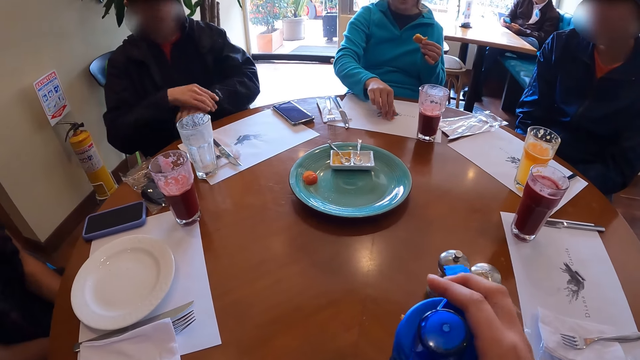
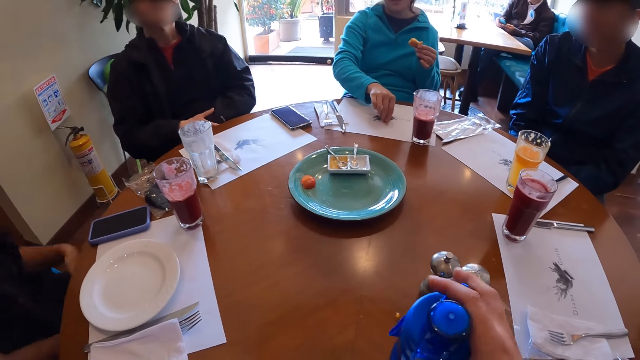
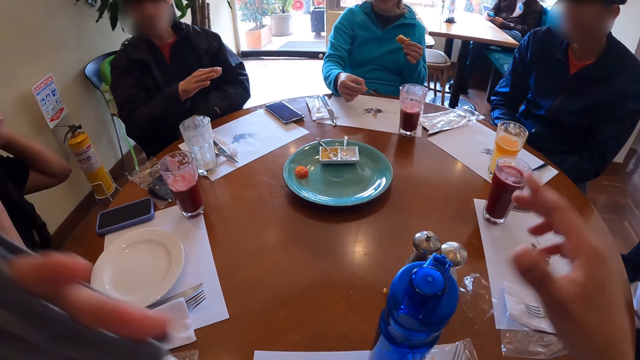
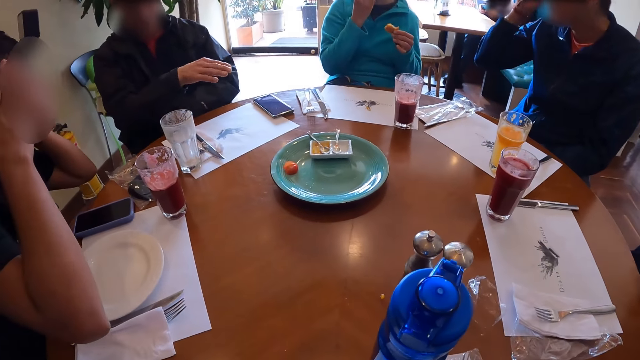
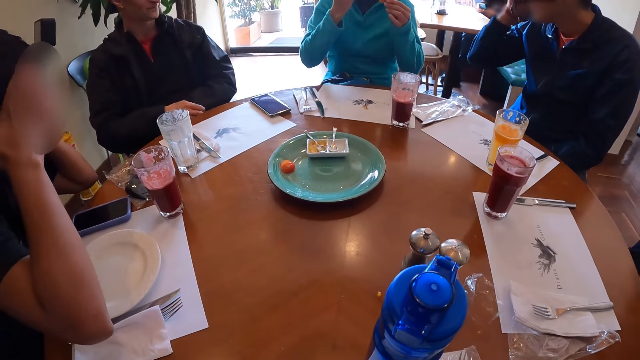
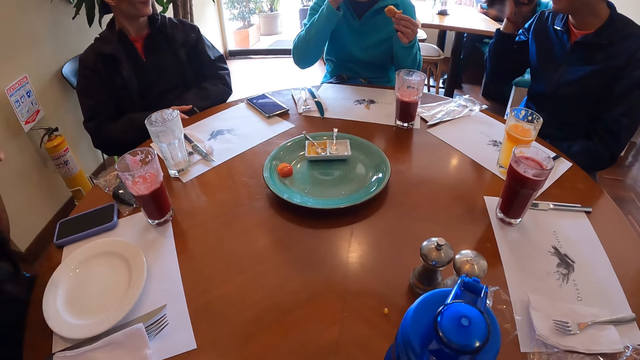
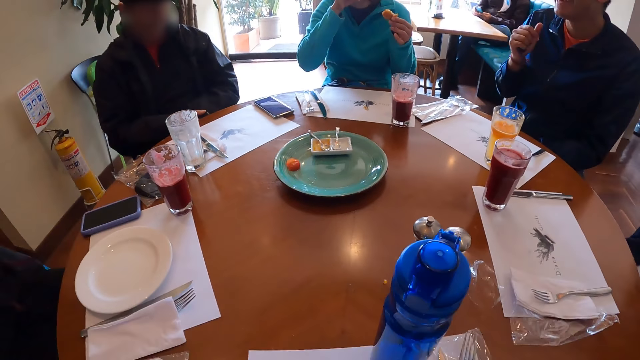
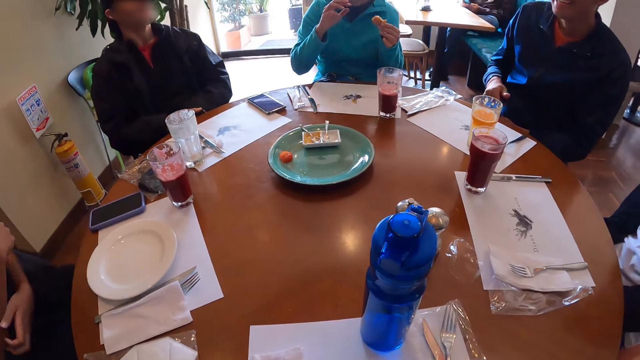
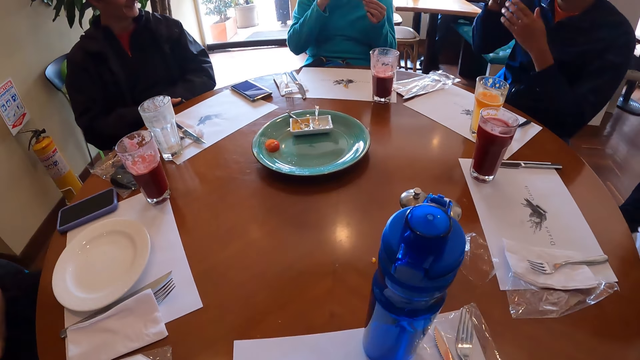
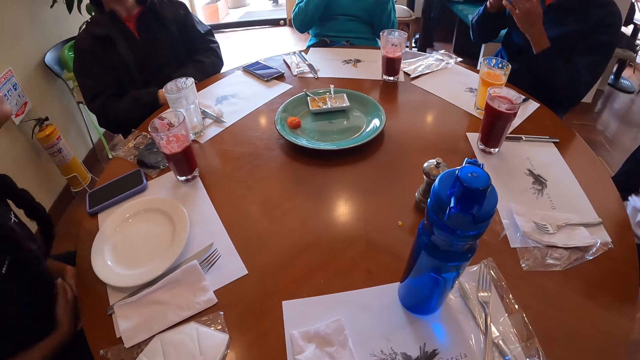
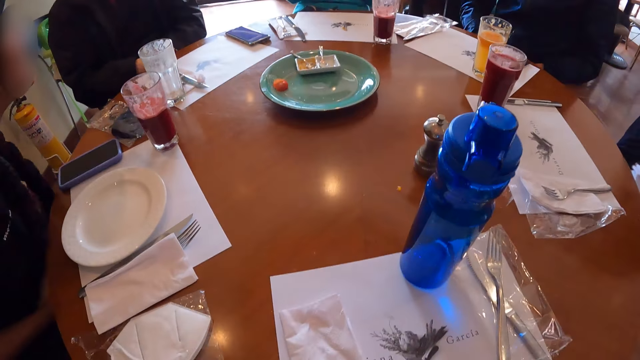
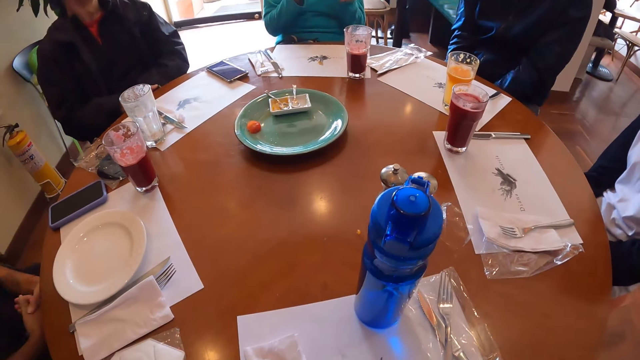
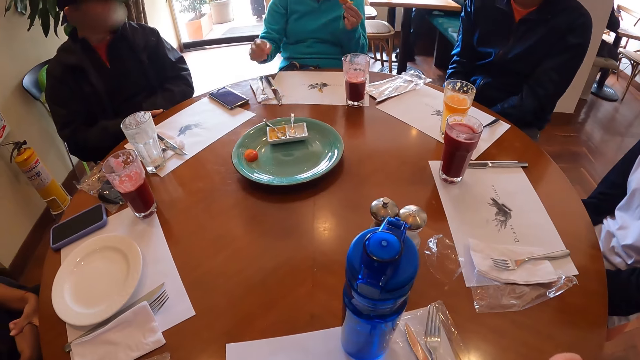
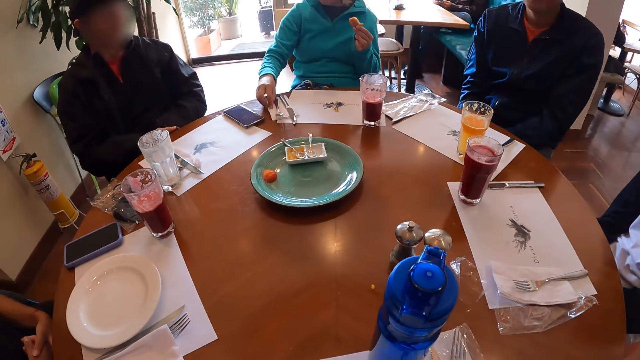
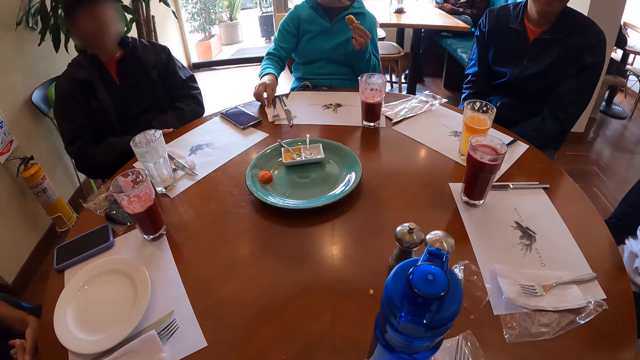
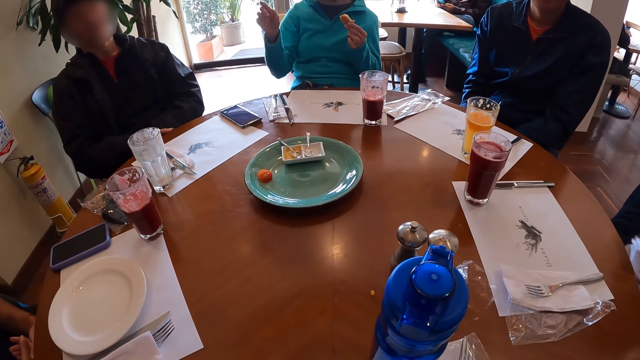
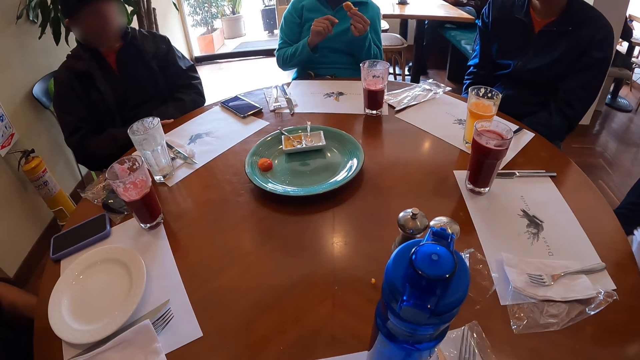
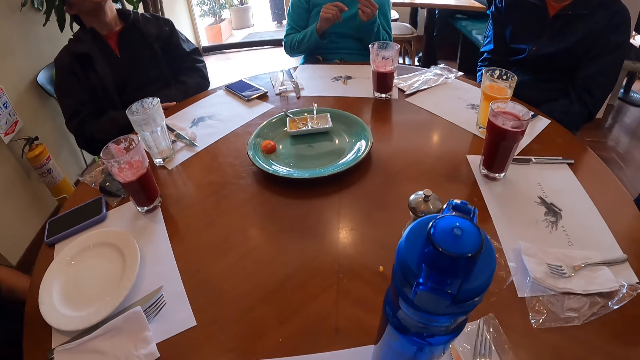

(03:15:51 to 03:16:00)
The camera wearer removes her right hand from the bottle on the table. A woman eats the crumbs from her right hand. The woman cleans her right hand on the tissue paper on the table.

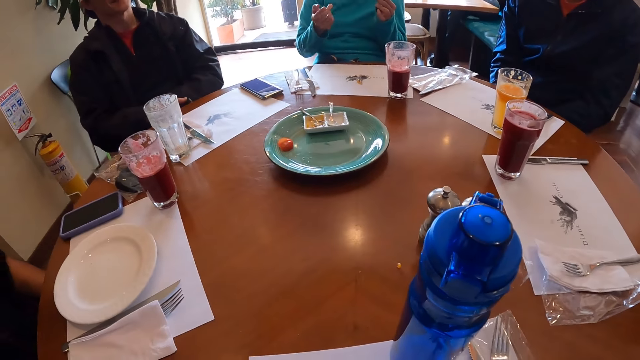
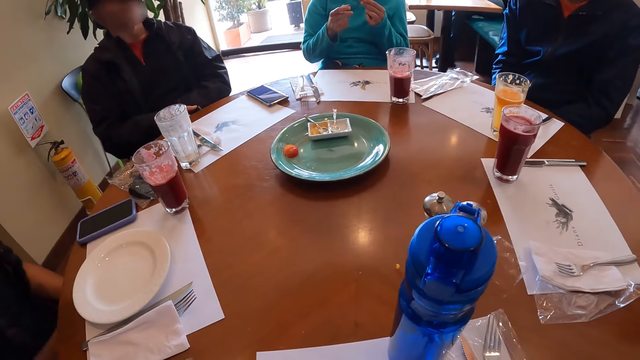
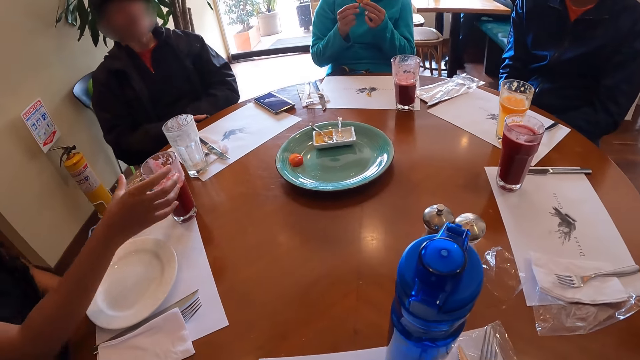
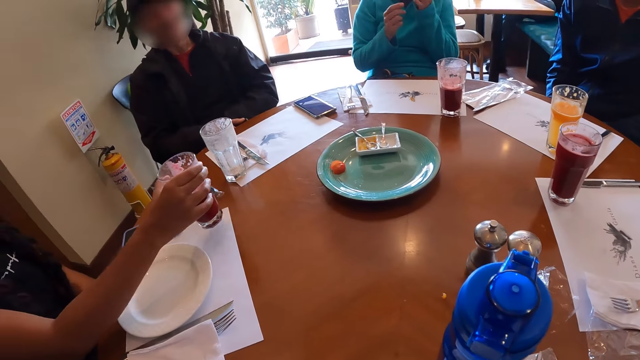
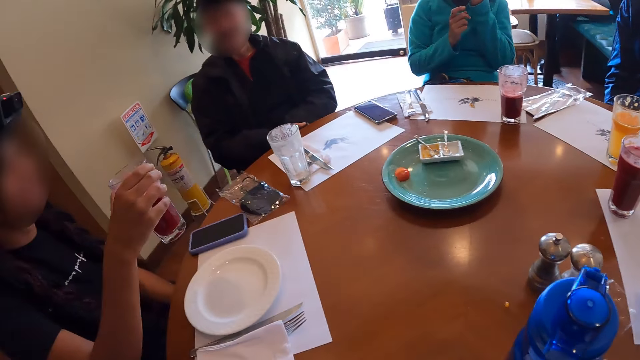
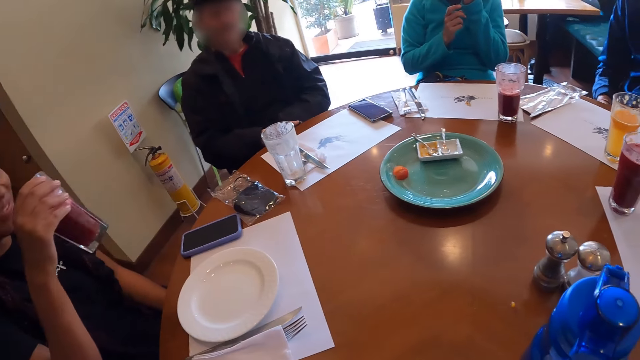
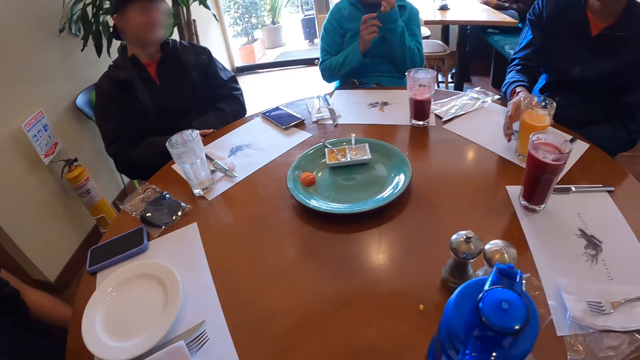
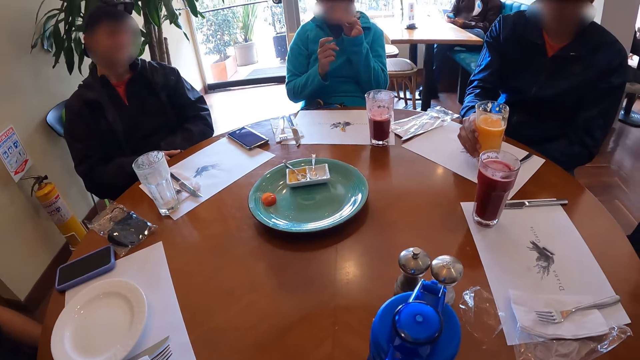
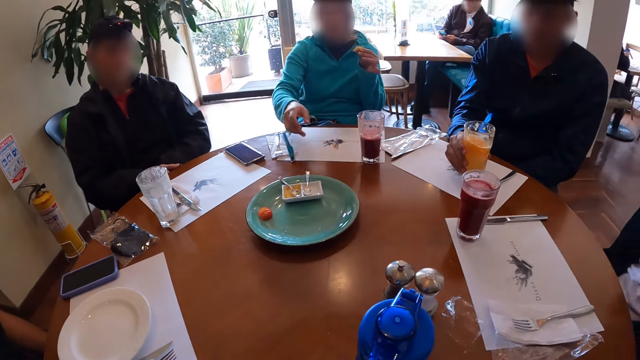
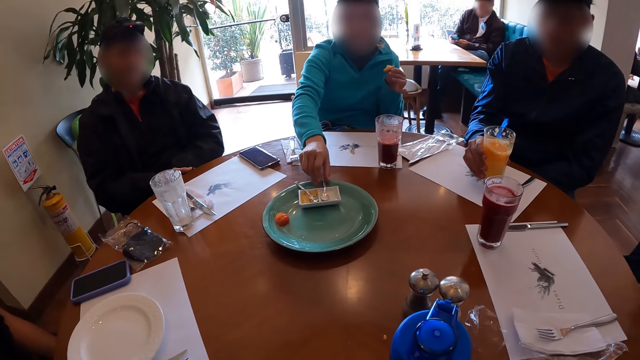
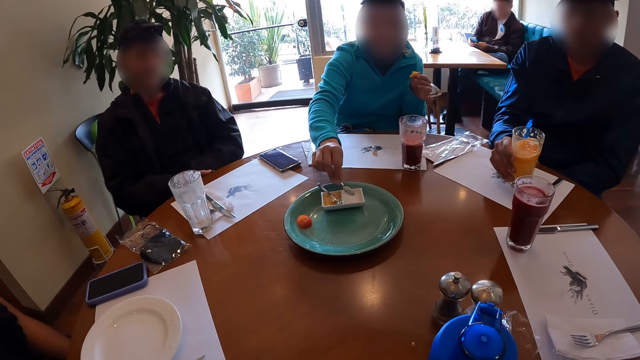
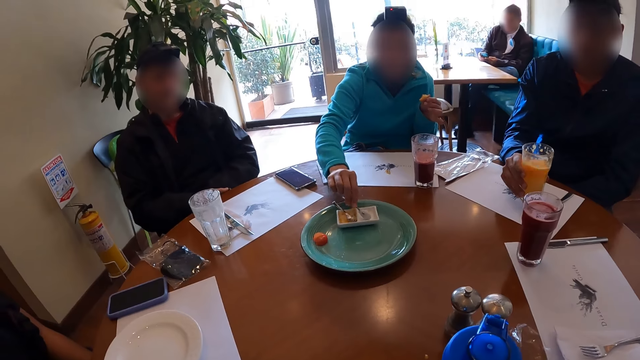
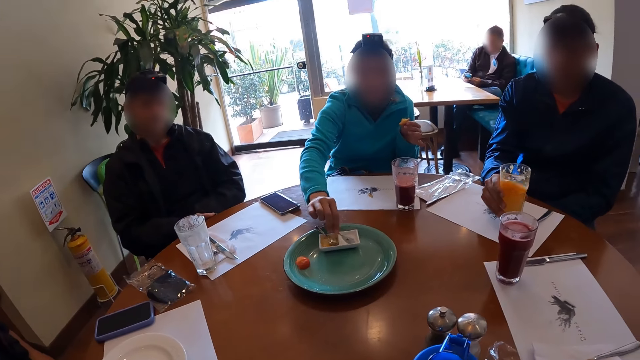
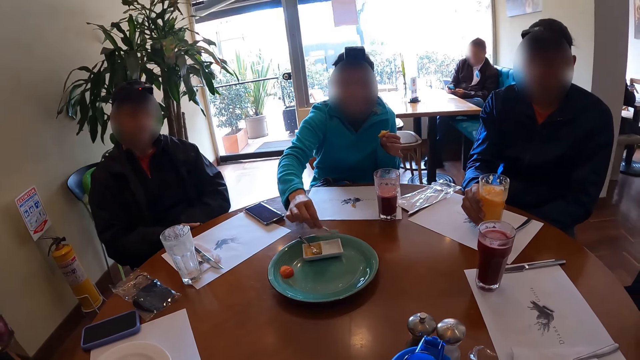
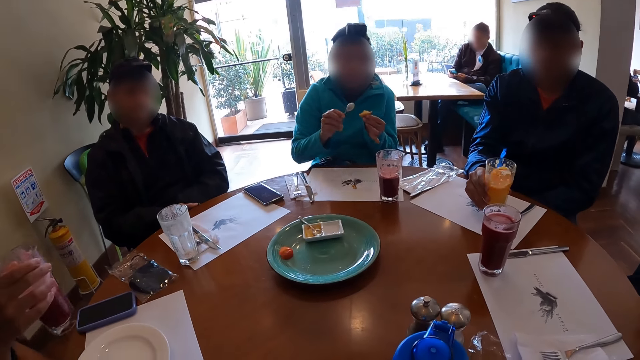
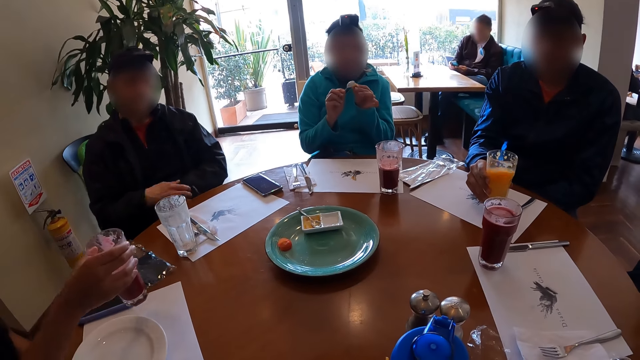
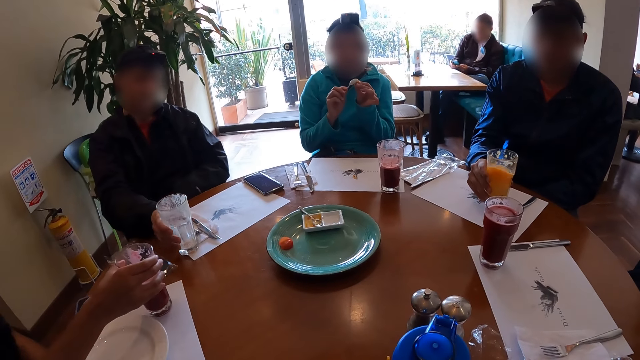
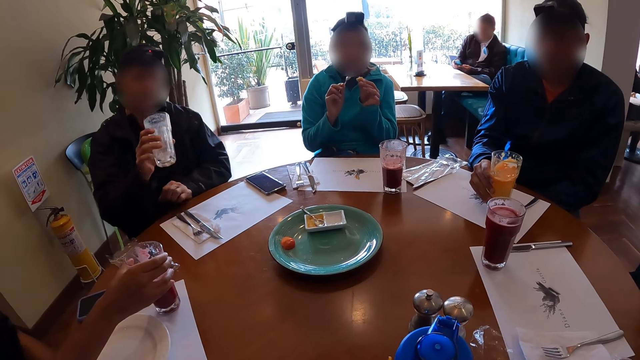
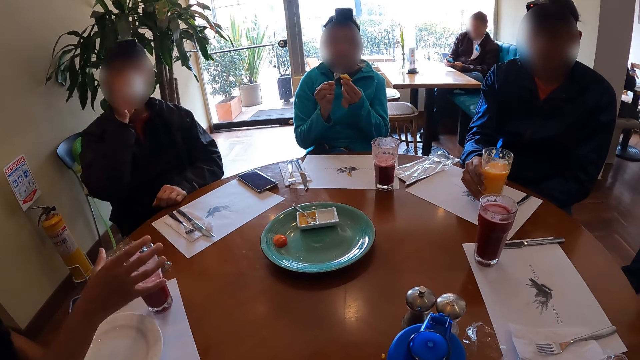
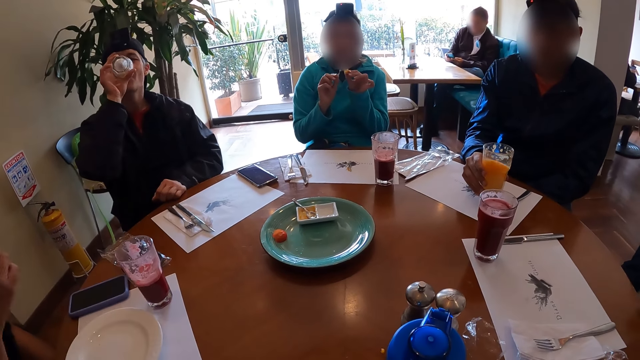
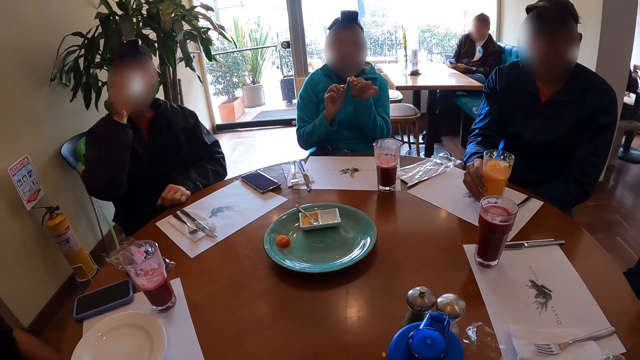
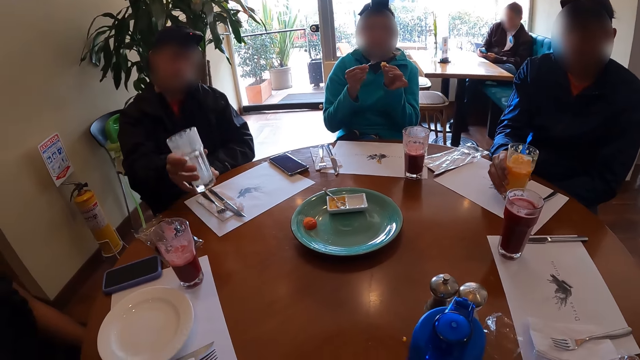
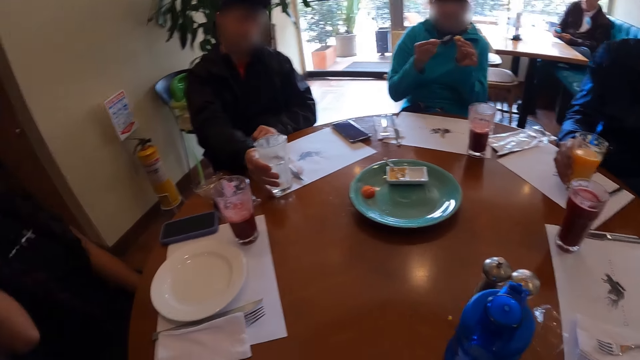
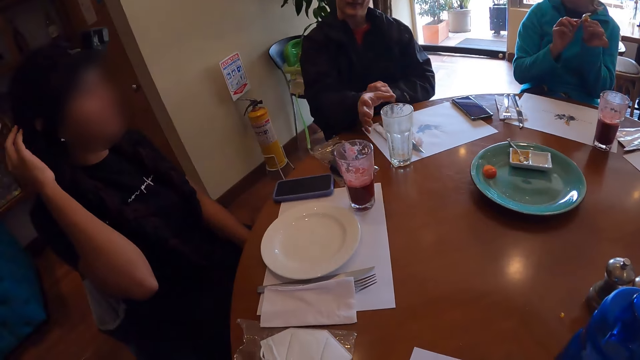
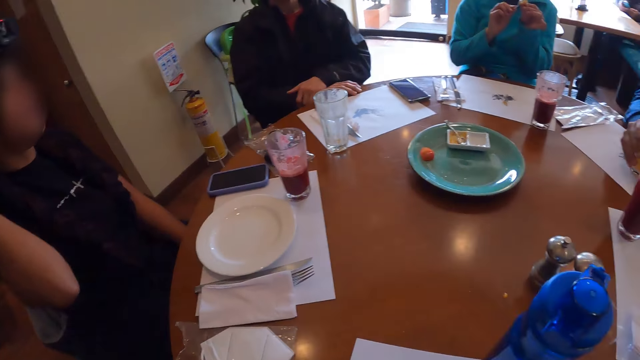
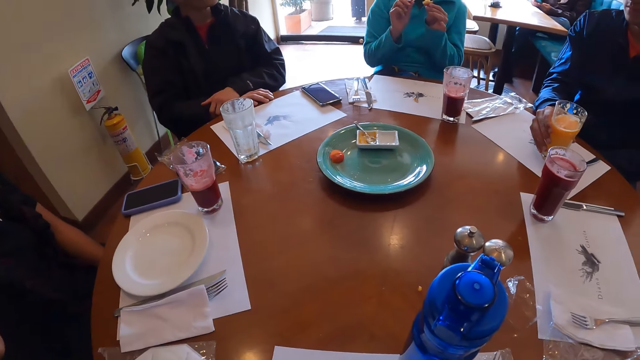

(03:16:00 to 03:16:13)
A woman picks up a cup of soft drink from the table with her right hand. A man shakes a cup of juice from the table with his right hand. Another woman picks up the spoon in the partition plate with her right hand. The other woman scoops some ranch dressing from the partition plate with the spoon in her right hand. The other woman cleans the spoon in her right hand with the bun in her right hand. The first woman places the cup of soft drink on the table with her right hand. Another man places the cup of juice on the table with his right hand. The other man drinks from the cup of juice in his right hand, and places the cup of juice on the table with his right hand.
